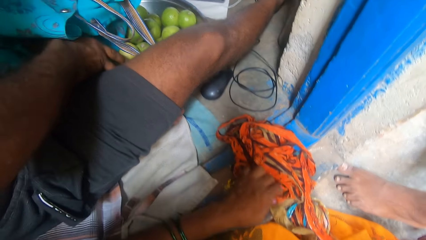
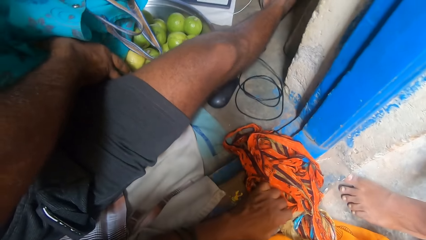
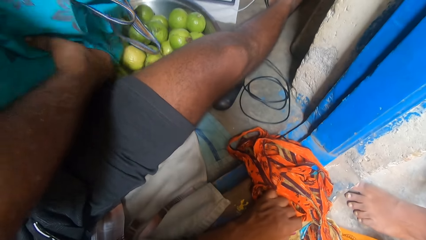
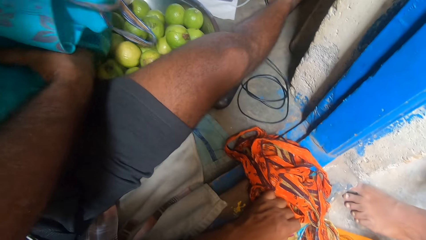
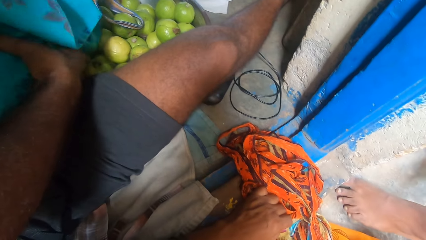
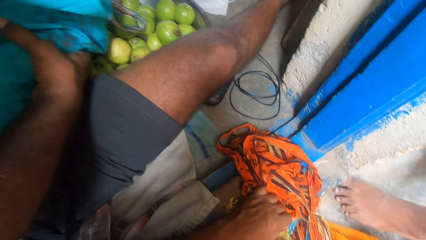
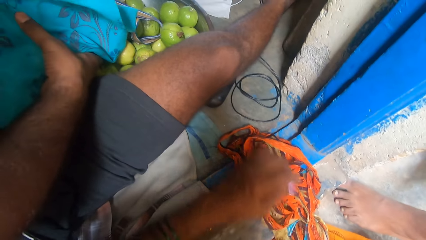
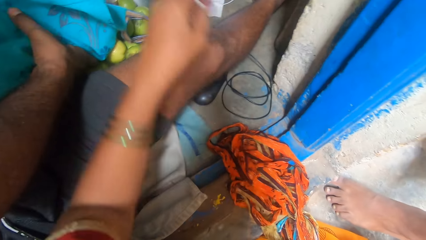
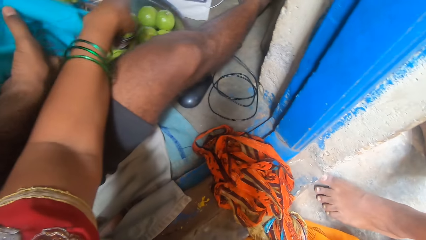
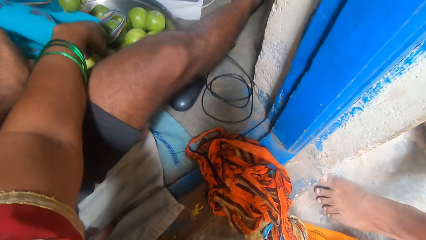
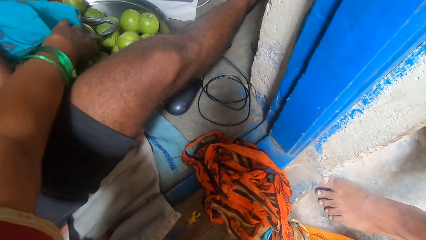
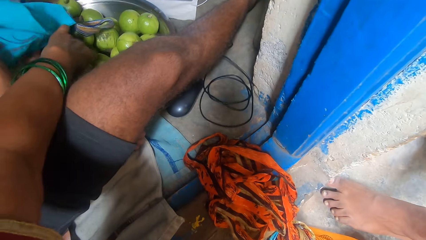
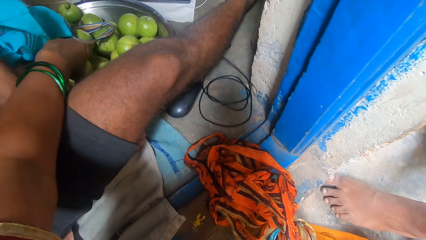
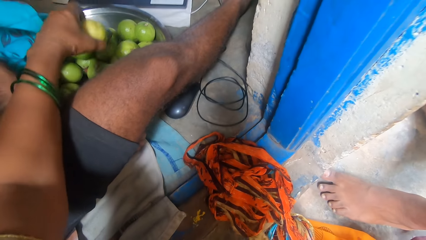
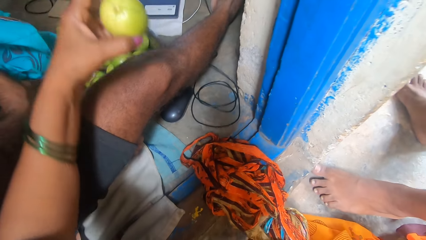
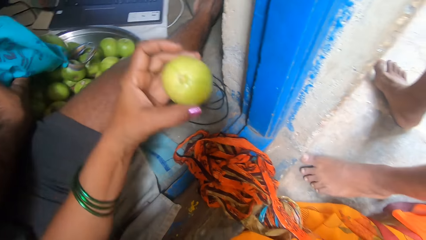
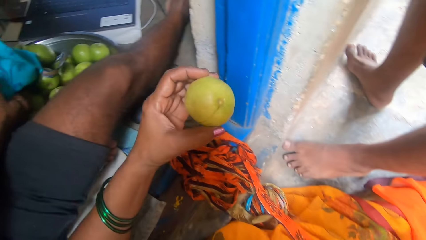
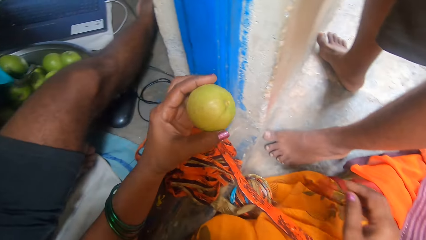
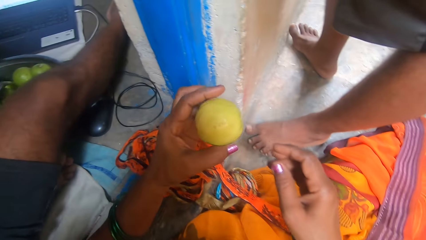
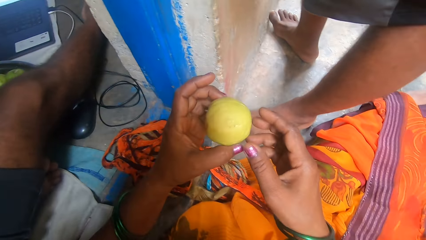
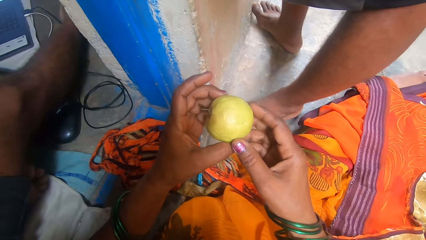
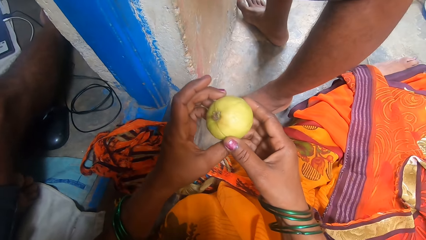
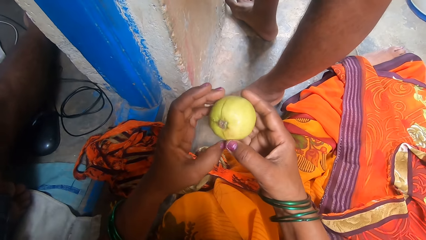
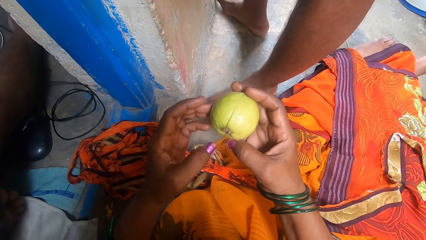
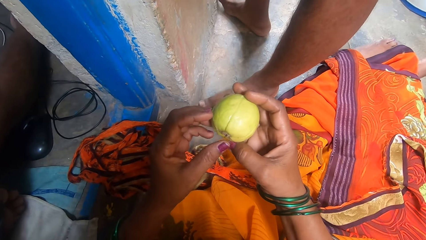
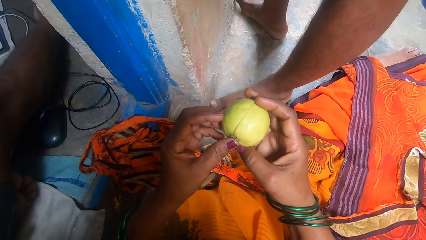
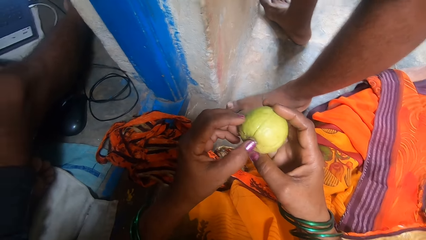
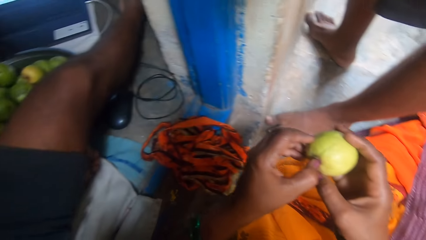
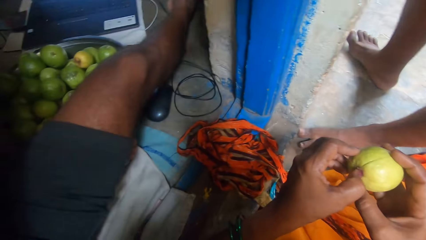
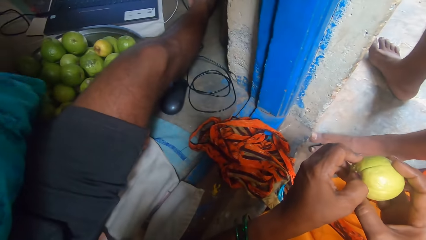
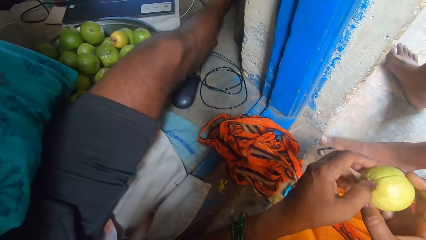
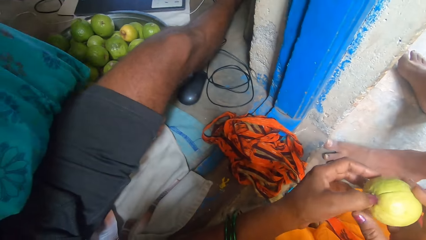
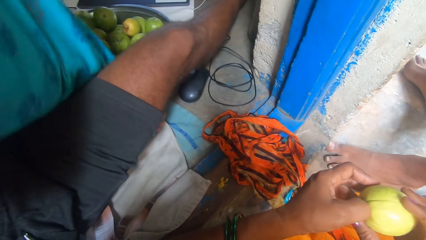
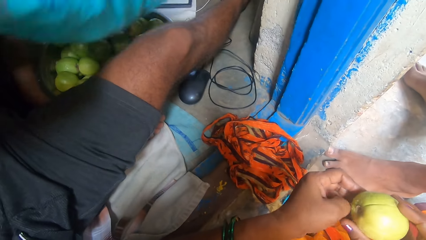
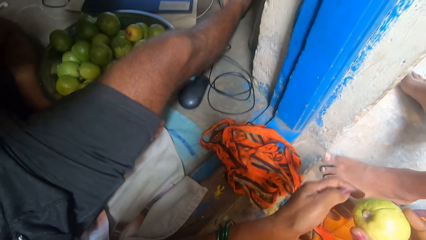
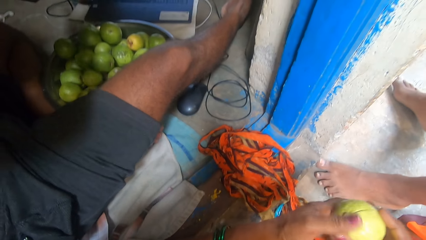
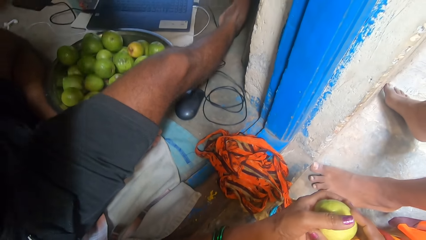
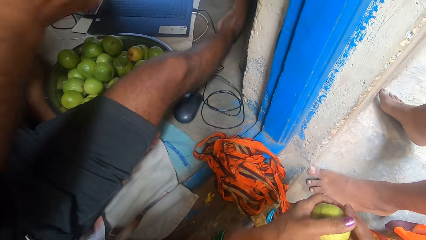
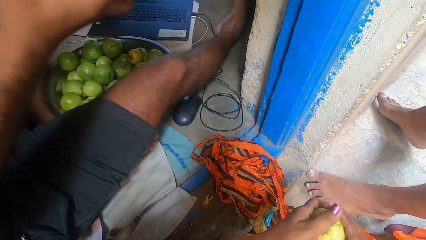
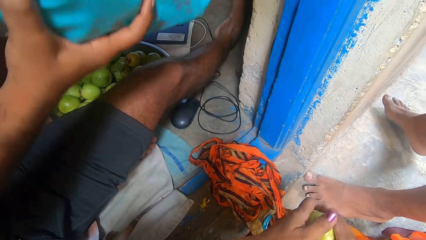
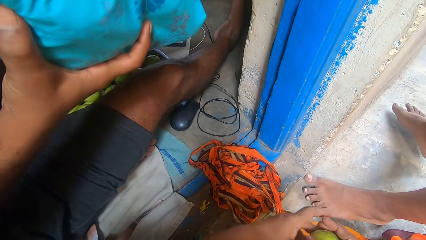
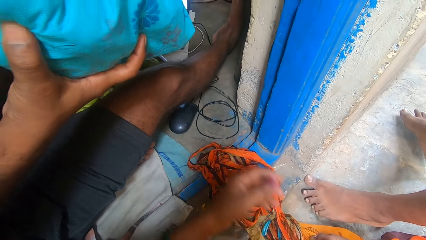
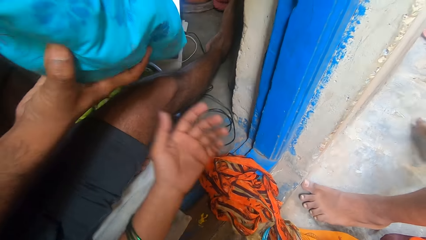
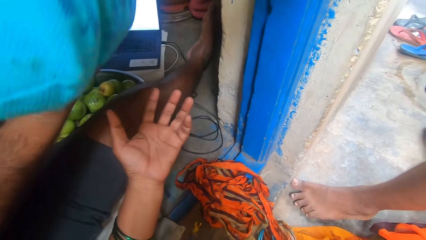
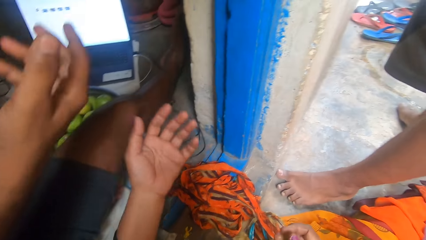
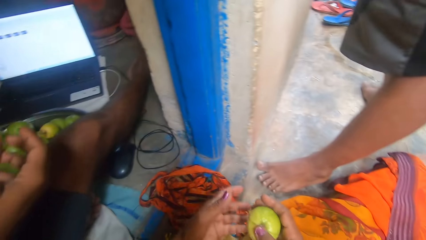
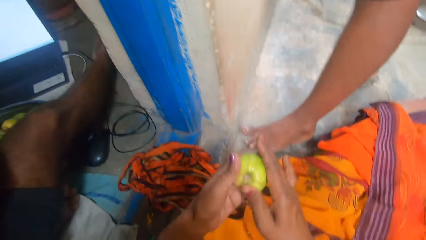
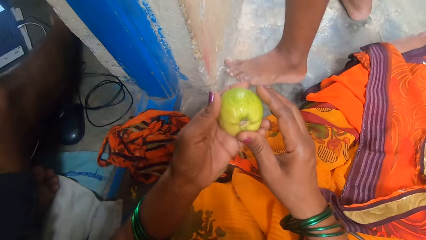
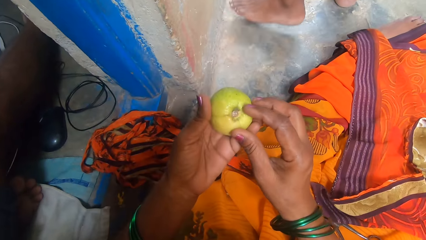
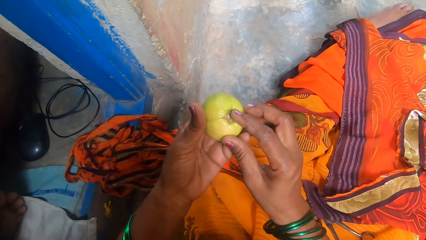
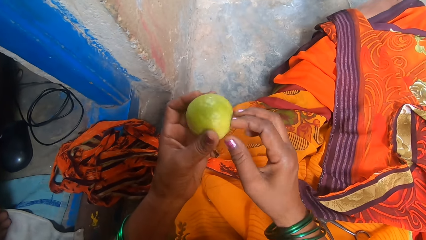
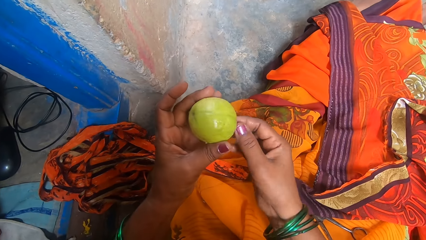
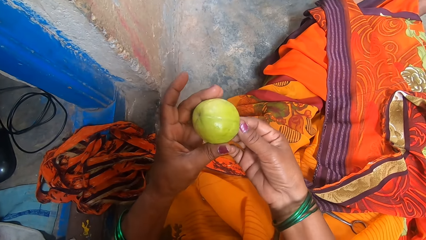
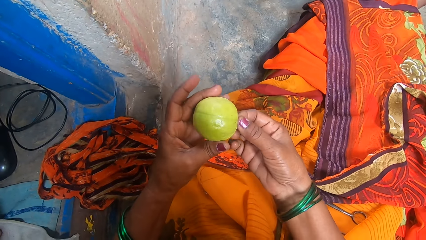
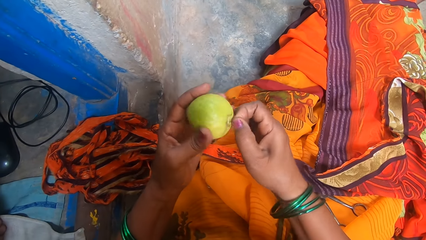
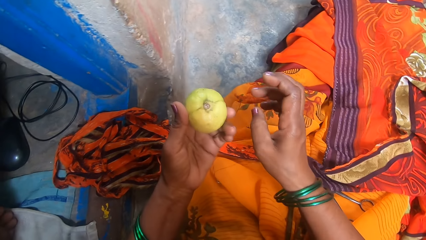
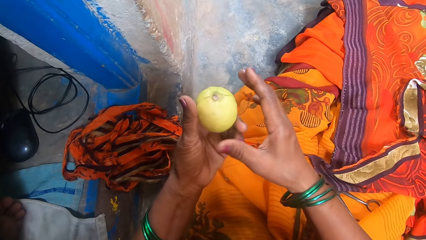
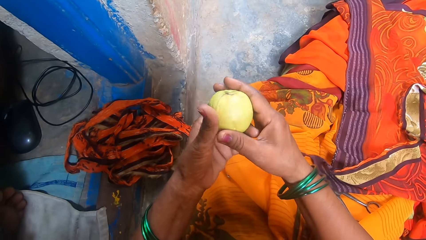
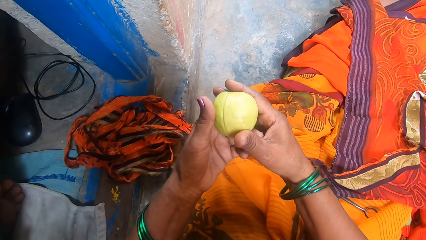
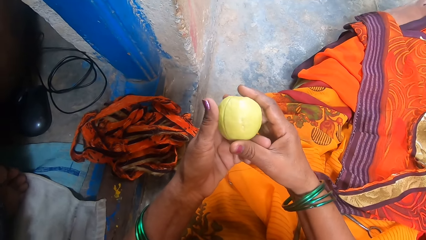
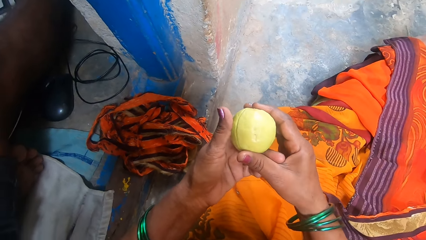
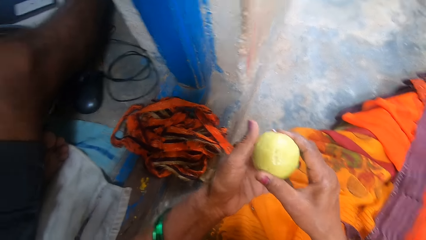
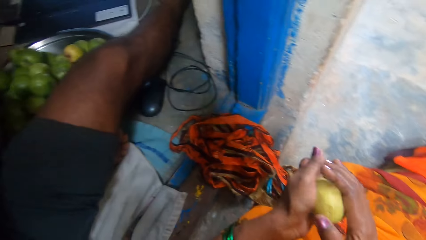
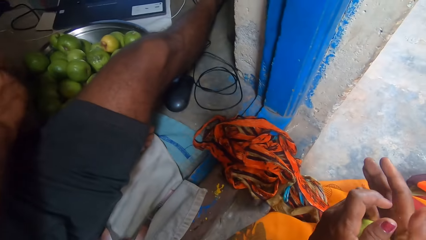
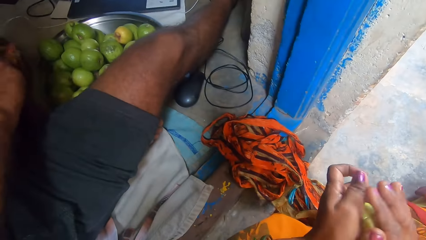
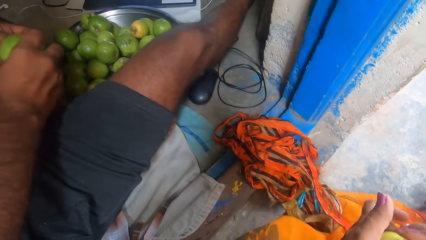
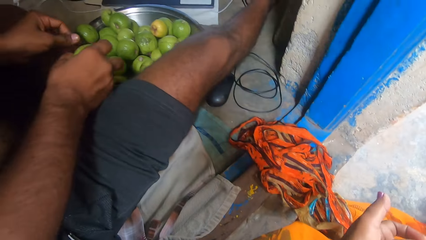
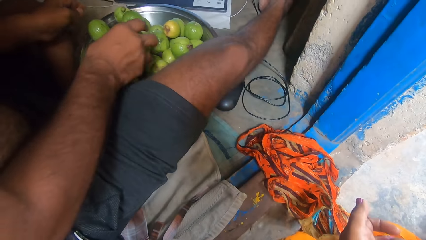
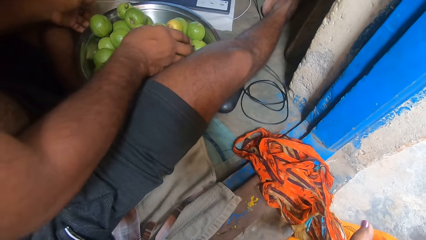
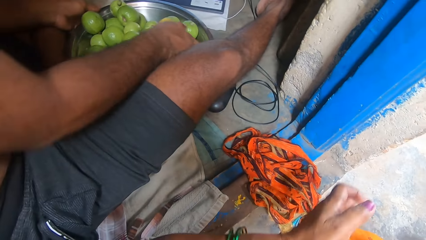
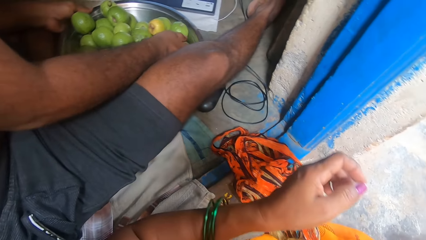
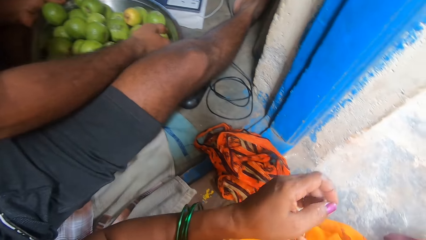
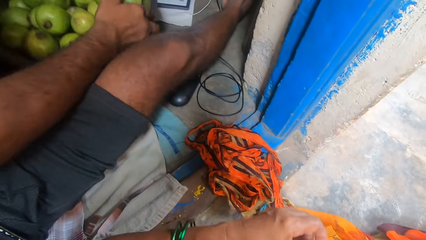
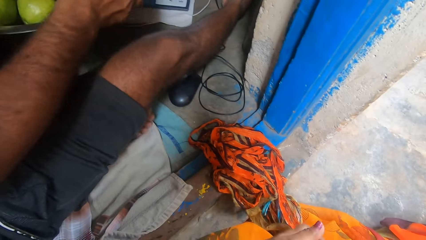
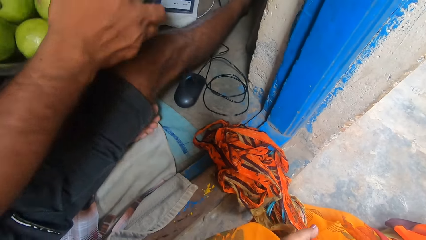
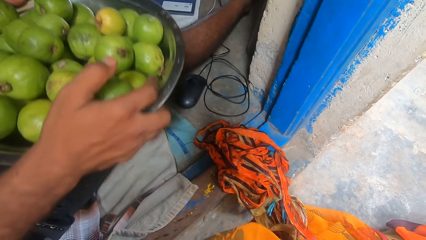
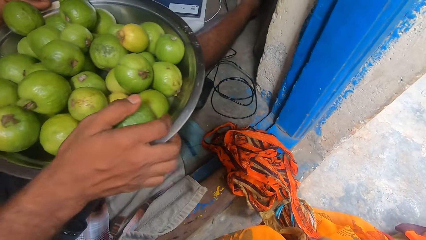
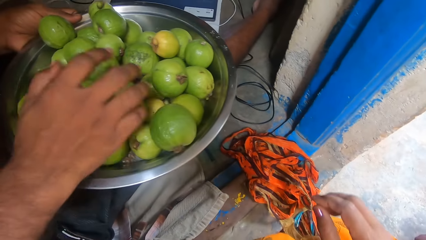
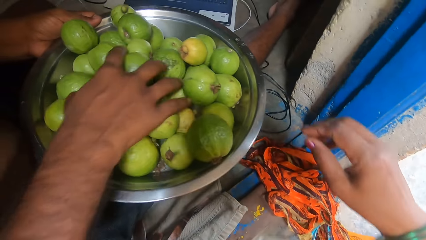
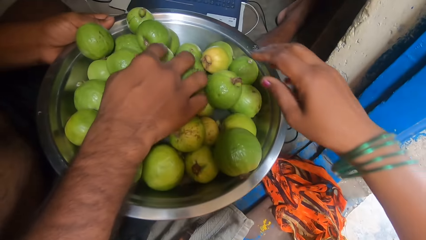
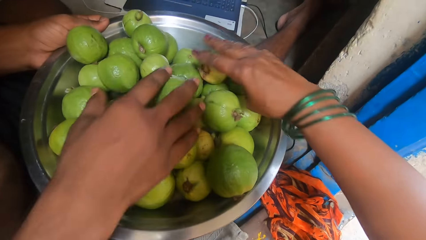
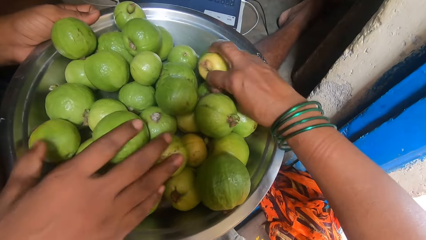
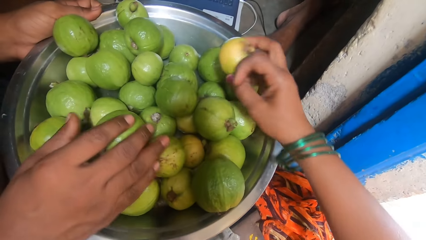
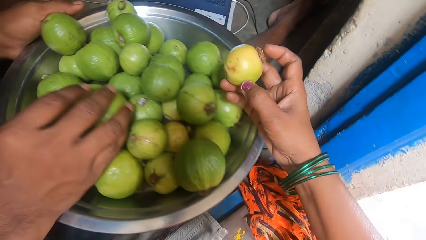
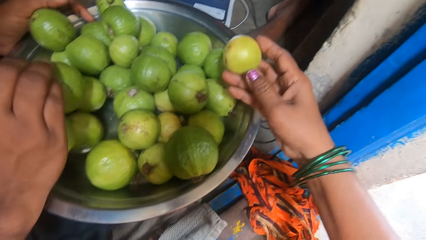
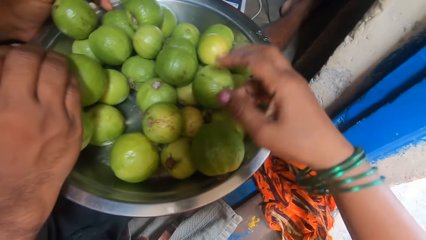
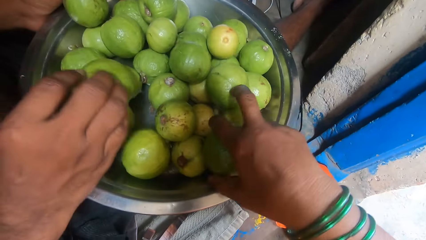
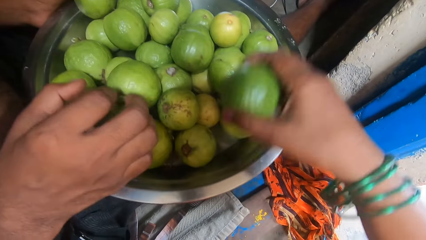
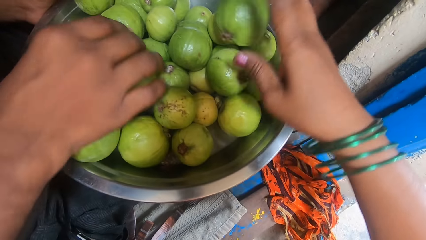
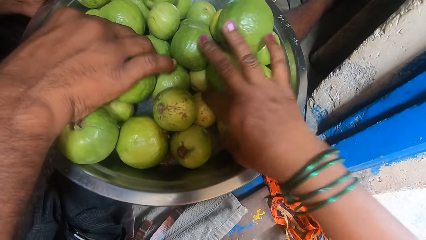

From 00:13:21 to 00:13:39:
A man puts guava fruit in a stainless bowl. The camera wearer picks a guava fruit from the stainless bowl. They hold the guava fruit. They remove a scar from the guava. They pluck the guava fruit with a nail. The man lifts the woven bag upwards. The man gives the woven bag to another man. The other man moves around. The camera wearer moves a hand close to the first man. They hold the guava fruit. They remove part of the guava fruit. They turn around. The first man holds a guava, puts the guava in the stainless bowl, lifts the stainless bowl, puts the stainless bowl on his leg, and chooses the guavas. The camera wearer picks a guava from the tray. They put the guava back. They pick a guava.
